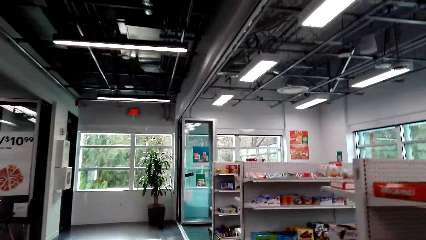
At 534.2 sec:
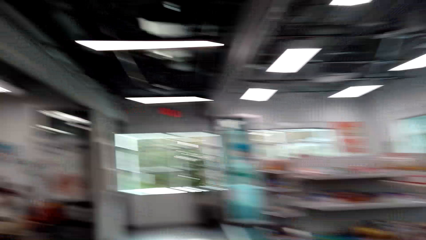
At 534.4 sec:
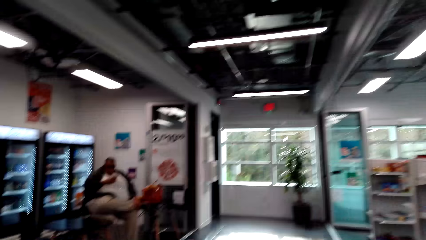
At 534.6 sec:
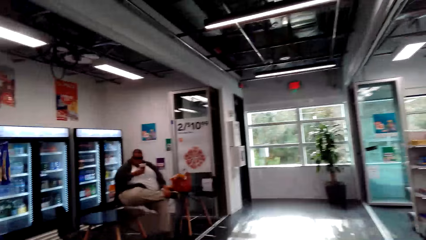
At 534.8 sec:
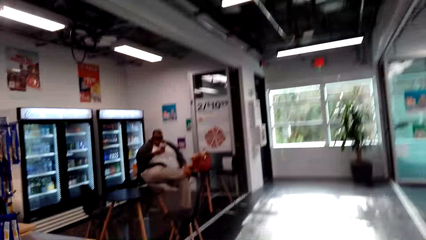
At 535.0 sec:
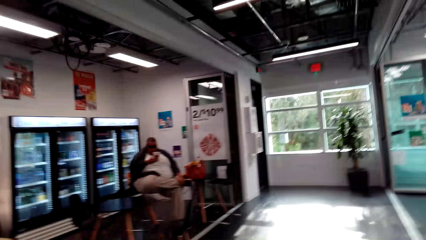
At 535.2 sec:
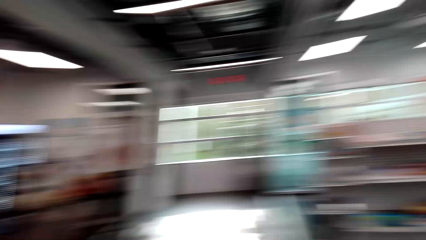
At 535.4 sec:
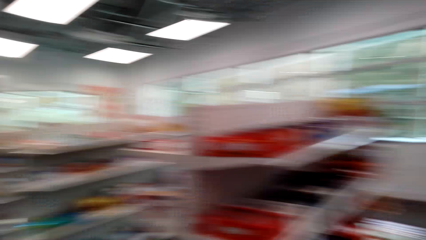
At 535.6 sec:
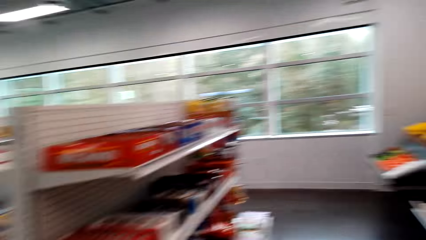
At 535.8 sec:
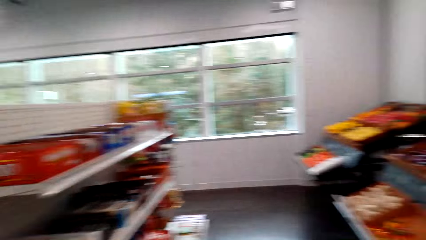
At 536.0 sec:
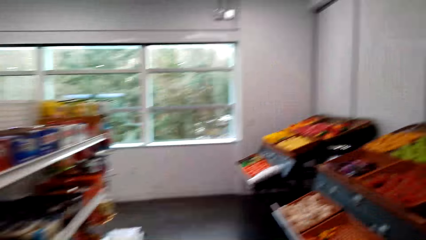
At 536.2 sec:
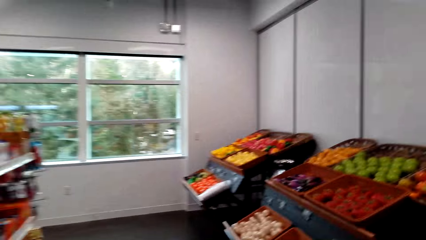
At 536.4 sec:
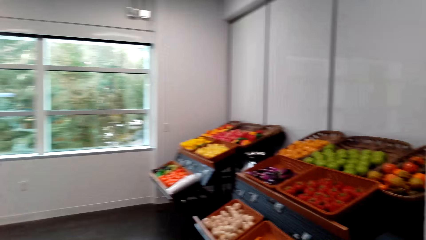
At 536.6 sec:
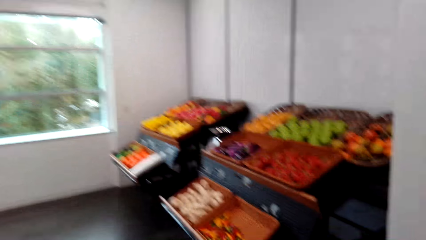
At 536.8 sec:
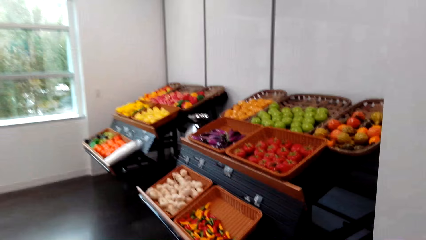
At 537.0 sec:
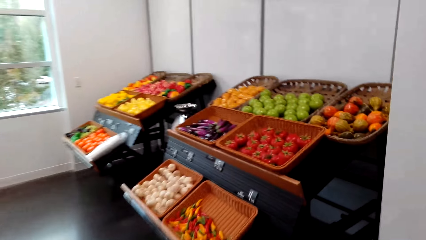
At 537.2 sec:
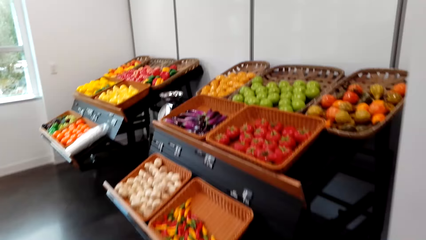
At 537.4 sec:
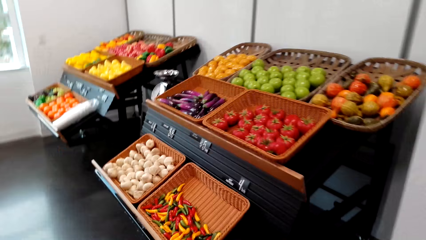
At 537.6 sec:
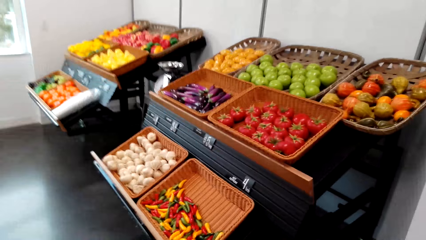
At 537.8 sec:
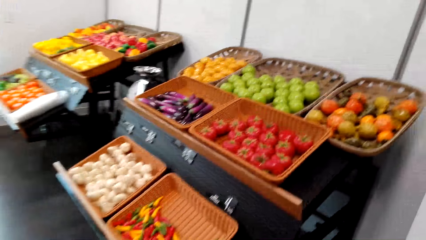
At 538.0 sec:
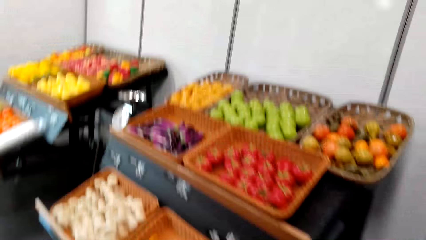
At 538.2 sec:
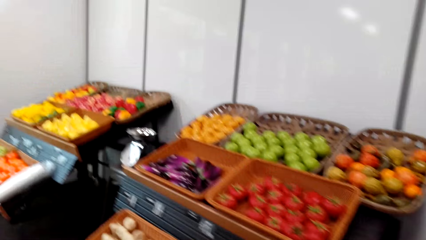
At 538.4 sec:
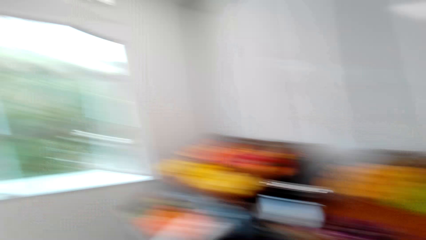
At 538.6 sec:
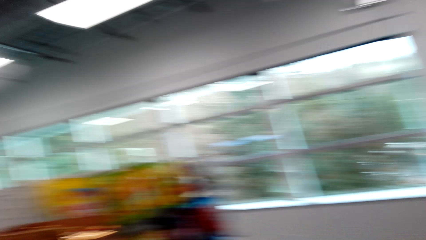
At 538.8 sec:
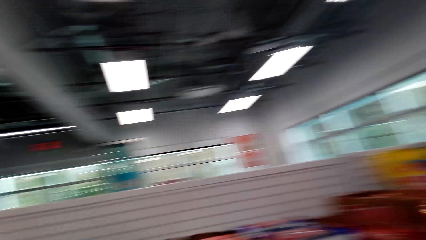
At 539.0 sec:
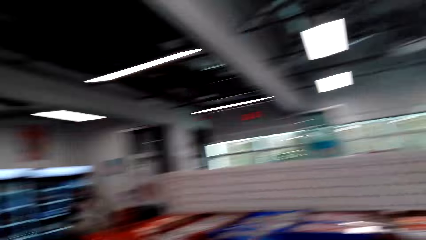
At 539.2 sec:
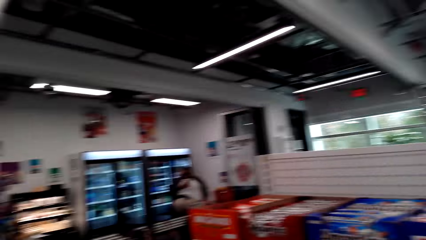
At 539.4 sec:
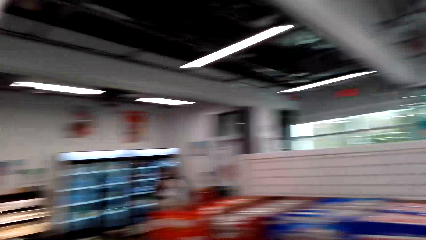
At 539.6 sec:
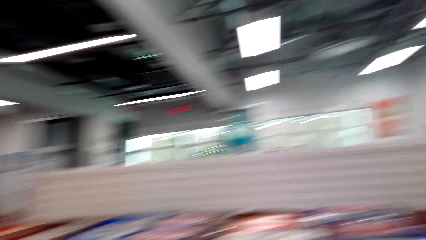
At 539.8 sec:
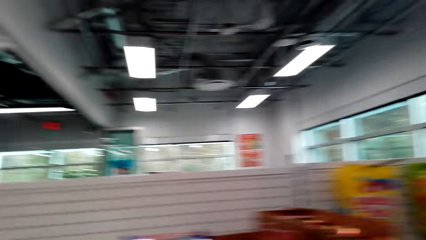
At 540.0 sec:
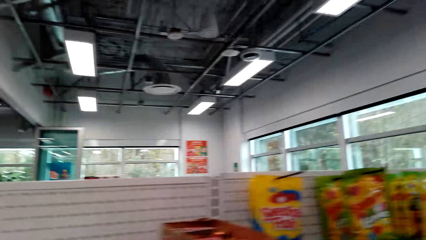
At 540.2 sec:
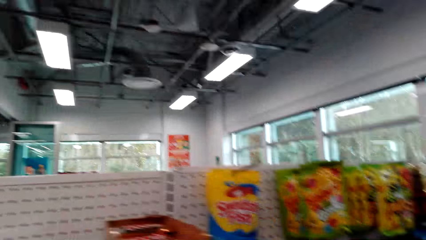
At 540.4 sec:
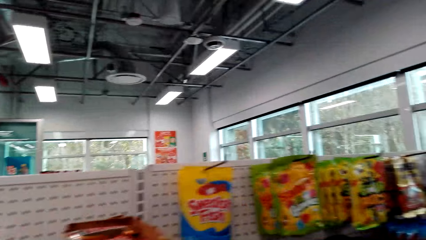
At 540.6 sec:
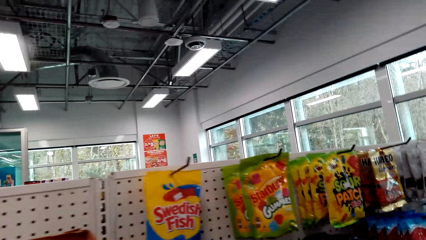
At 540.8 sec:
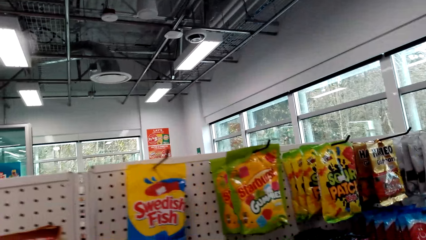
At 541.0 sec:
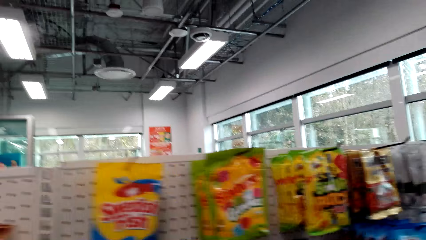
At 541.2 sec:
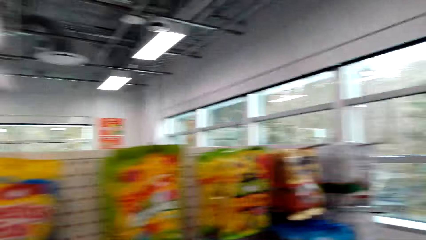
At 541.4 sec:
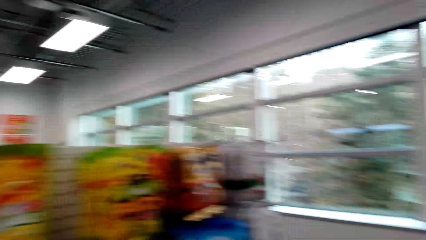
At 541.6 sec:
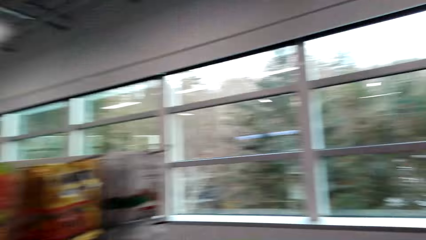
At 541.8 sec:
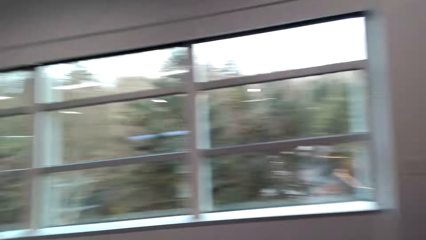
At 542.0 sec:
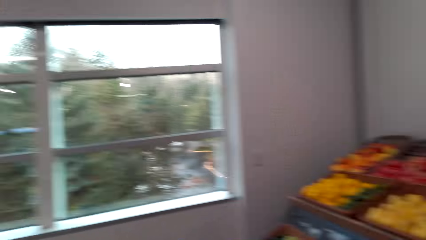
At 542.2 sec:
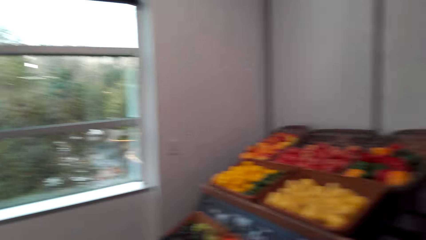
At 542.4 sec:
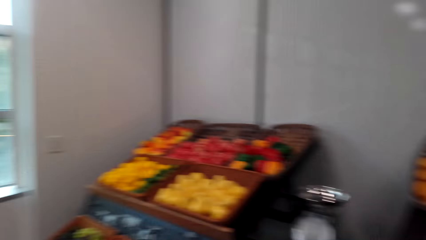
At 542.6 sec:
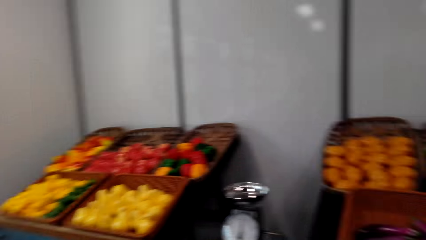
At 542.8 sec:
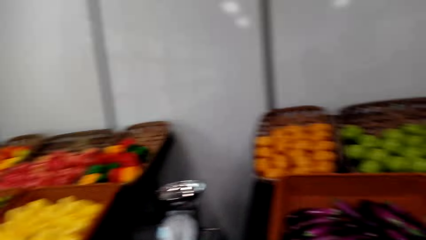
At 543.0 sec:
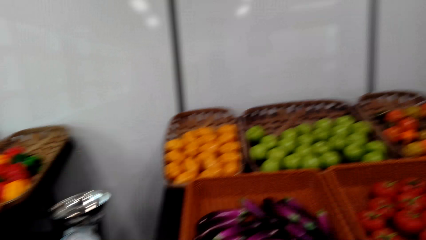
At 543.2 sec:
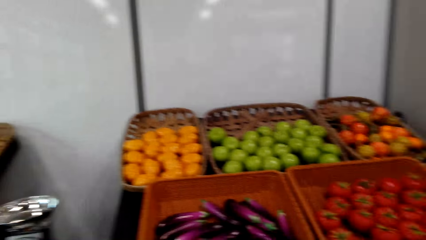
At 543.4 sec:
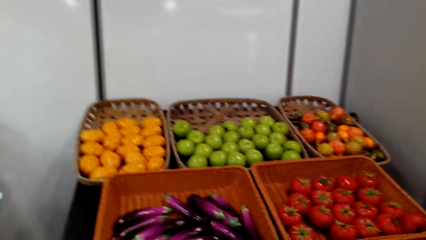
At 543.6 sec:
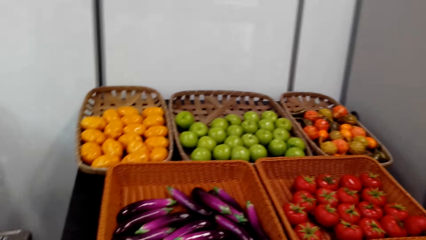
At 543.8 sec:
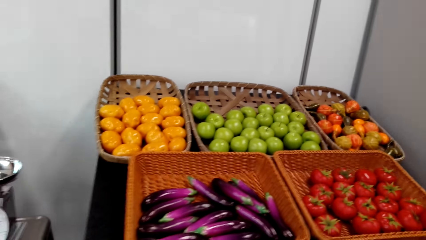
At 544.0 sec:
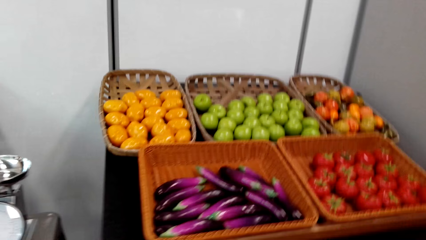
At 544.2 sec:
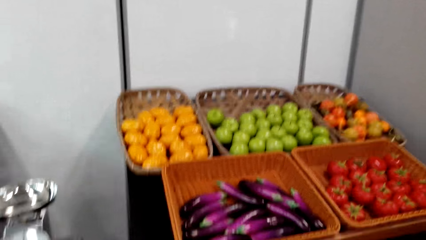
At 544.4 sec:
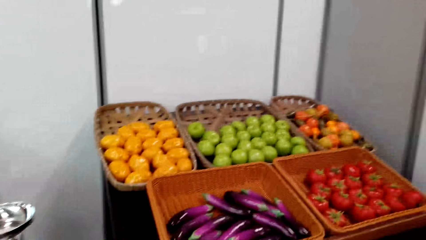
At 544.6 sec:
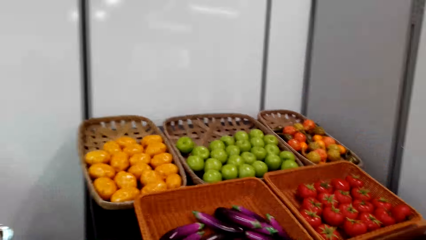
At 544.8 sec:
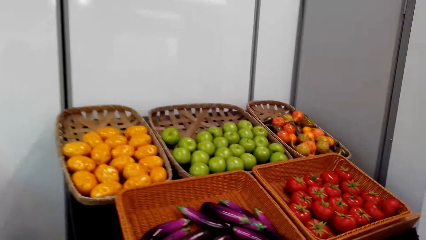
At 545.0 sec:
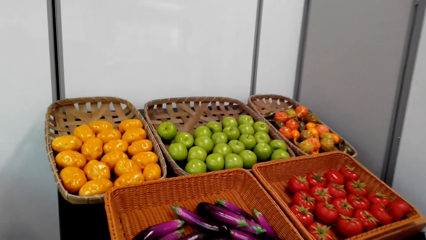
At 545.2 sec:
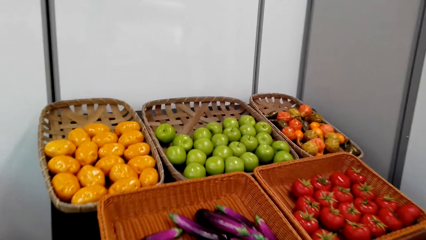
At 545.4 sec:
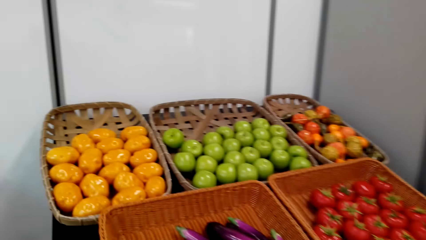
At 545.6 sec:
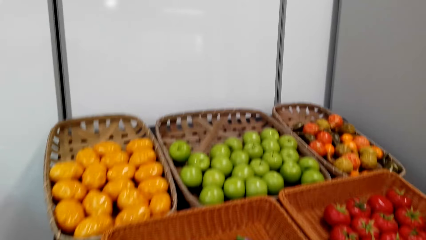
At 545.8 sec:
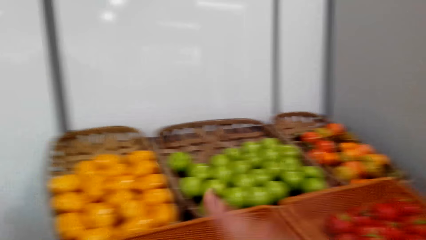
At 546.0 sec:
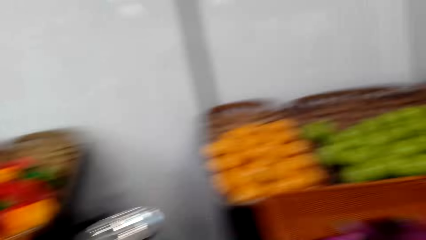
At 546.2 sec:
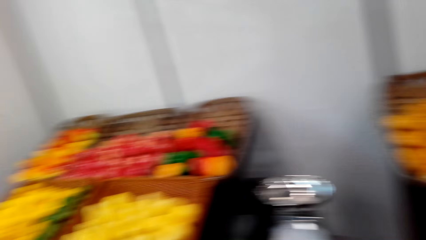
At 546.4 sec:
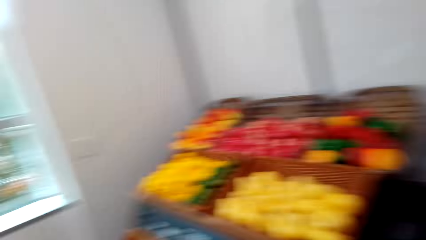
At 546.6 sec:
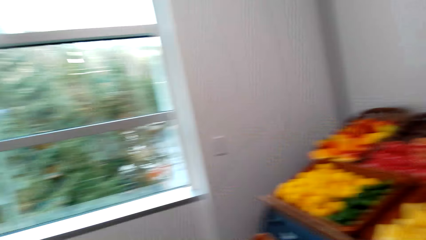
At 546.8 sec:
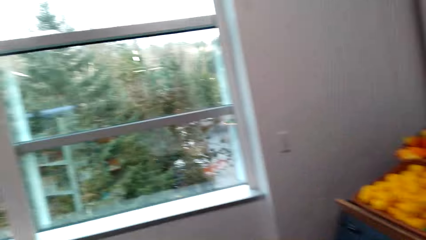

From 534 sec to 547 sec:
The camera wearer interacts with the man. They walk in the supermarket.

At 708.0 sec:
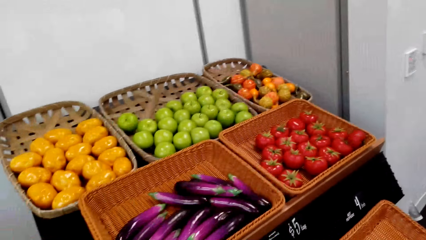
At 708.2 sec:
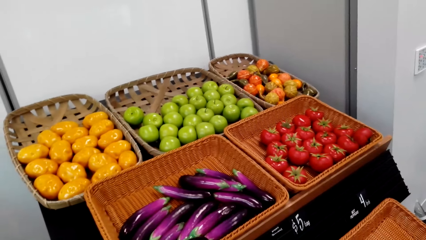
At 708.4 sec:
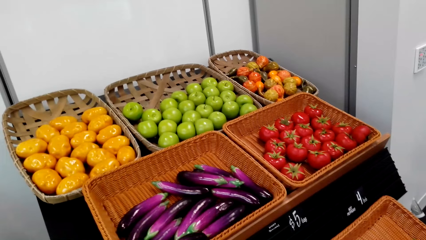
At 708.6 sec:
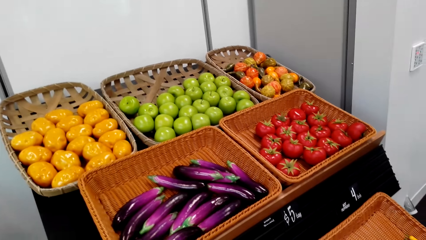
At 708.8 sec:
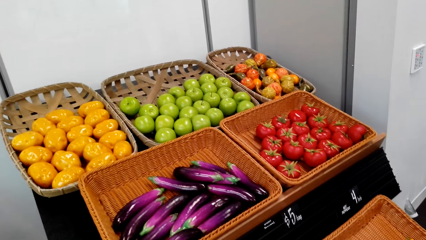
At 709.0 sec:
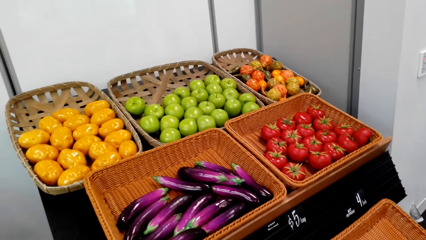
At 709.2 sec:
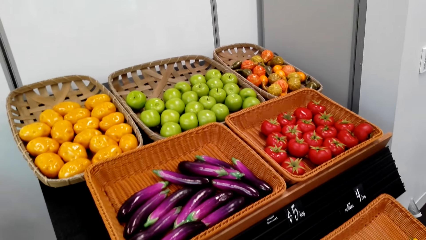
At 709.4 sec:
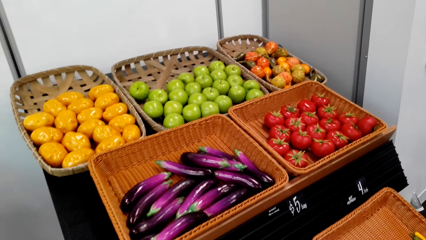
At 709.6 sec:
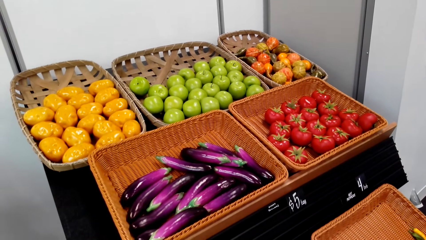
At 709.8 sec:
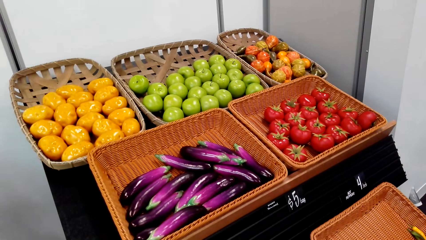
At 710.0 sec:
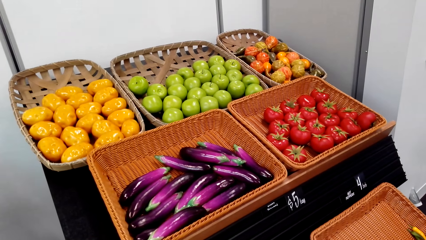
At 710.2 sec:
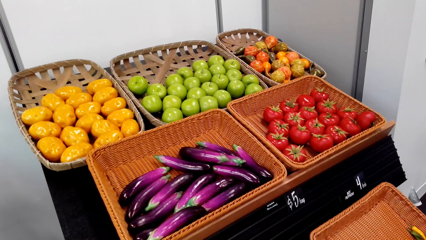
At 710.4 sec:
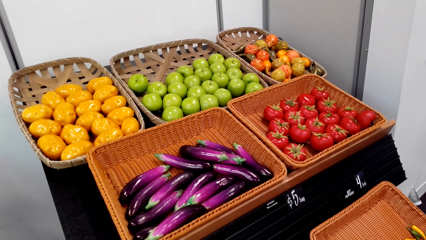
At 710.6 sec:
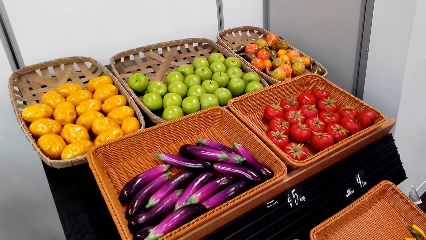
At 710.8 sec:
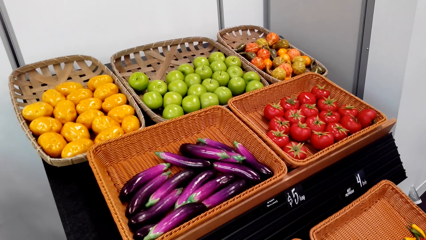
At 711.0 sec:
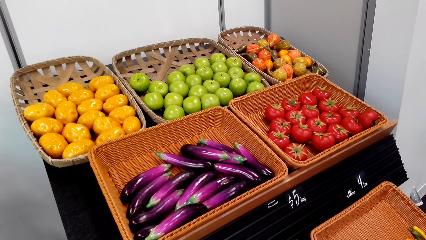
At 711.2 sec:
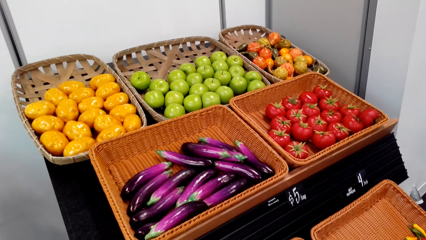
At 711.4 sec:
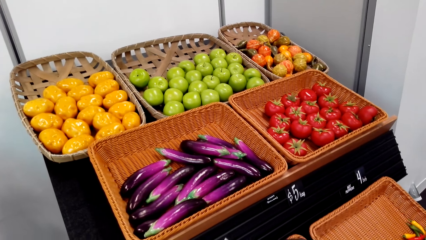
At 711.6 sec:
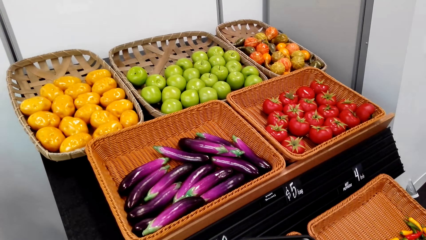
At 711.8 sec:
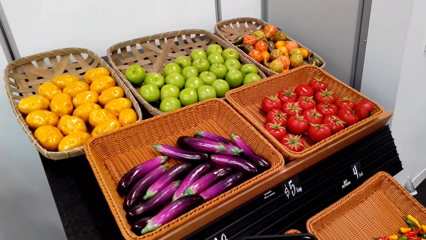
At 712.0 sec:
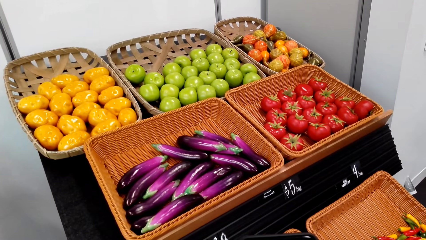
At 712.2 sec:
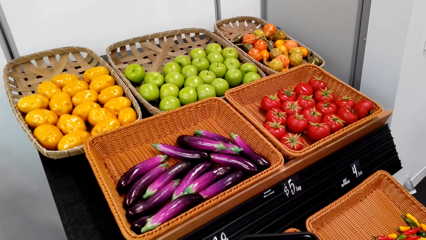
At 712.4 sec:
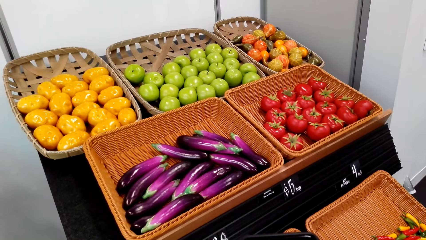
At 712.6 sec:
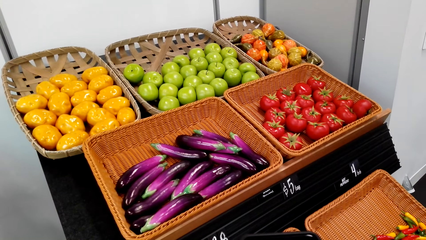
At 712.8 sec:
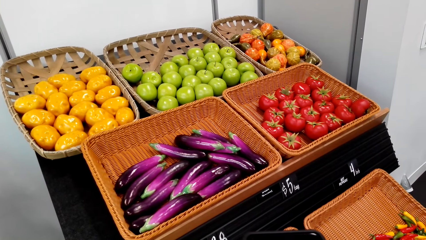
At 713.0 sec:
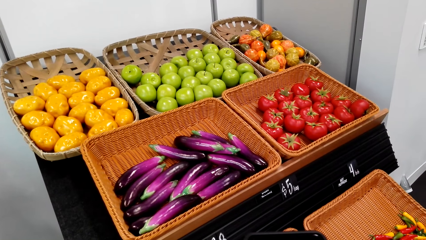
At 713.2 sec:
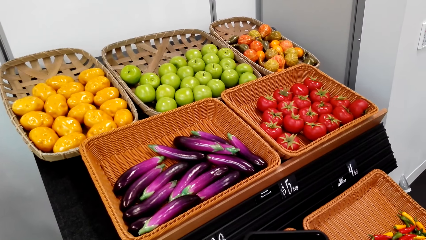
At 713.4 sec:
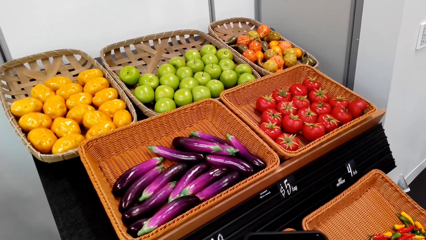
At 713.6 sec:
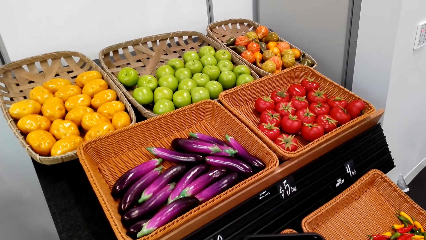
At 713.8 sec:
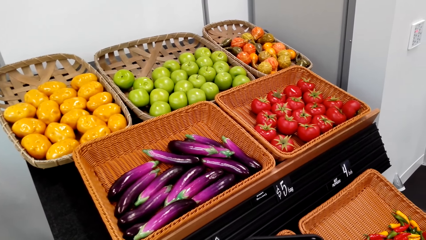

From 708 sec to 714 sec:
The camera wearer stands.
